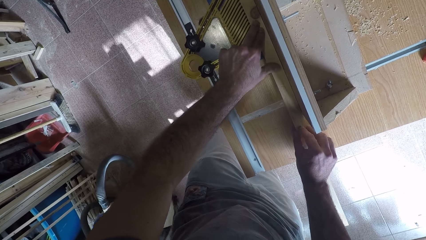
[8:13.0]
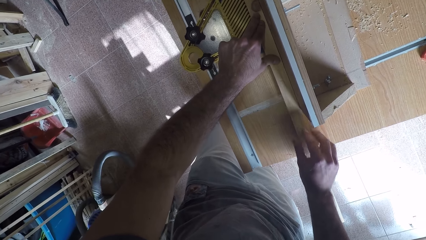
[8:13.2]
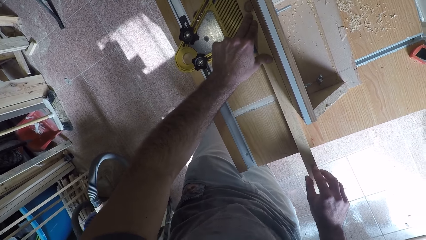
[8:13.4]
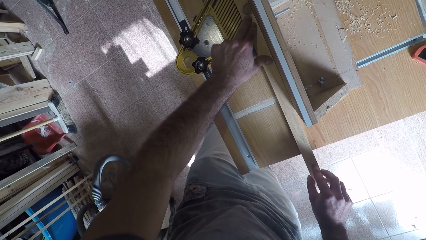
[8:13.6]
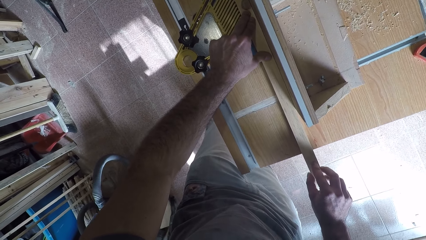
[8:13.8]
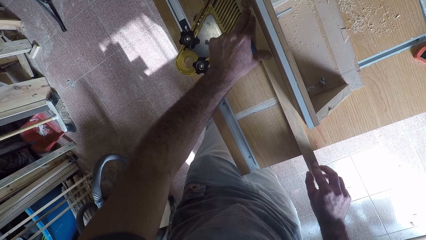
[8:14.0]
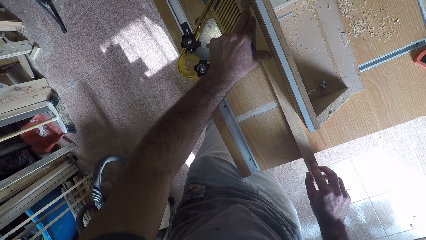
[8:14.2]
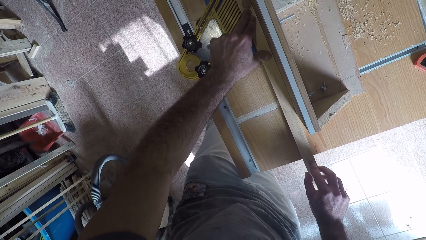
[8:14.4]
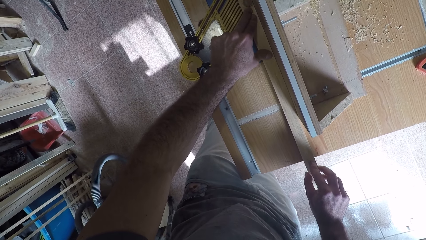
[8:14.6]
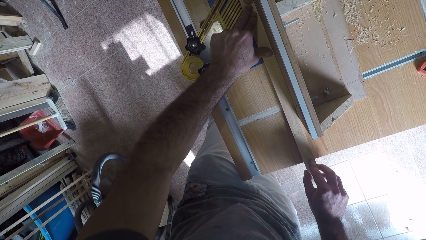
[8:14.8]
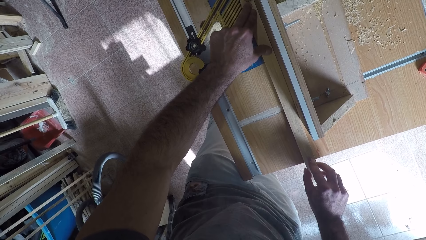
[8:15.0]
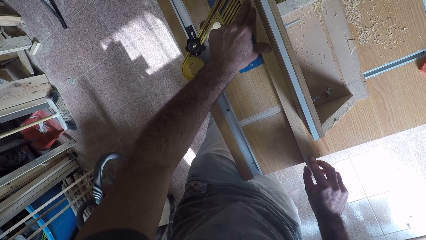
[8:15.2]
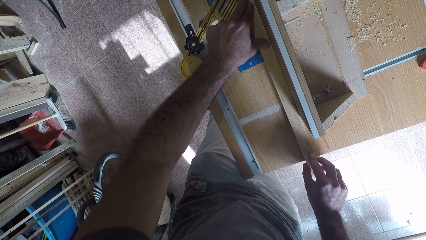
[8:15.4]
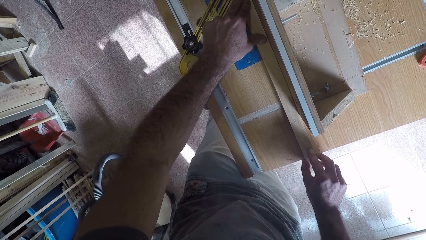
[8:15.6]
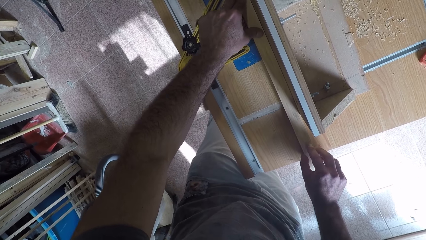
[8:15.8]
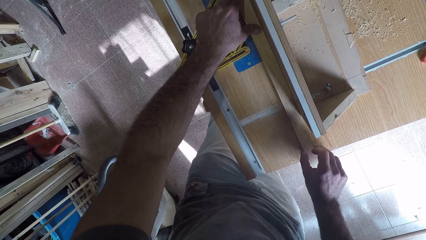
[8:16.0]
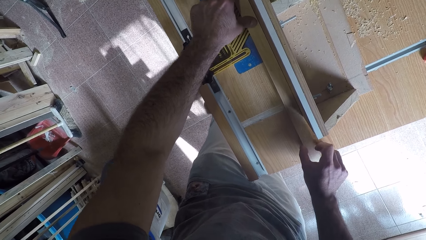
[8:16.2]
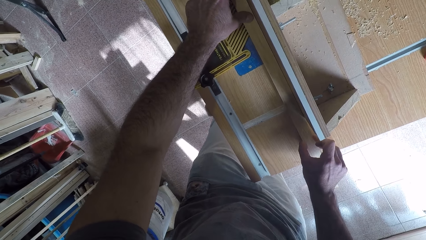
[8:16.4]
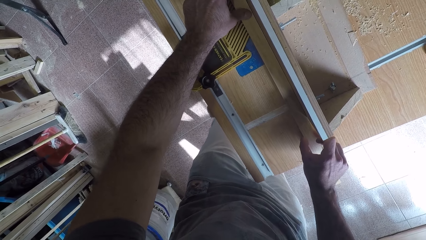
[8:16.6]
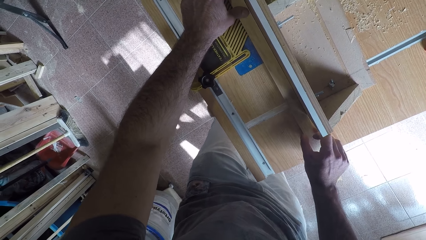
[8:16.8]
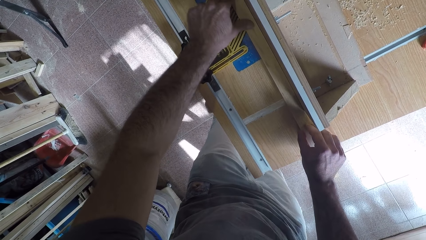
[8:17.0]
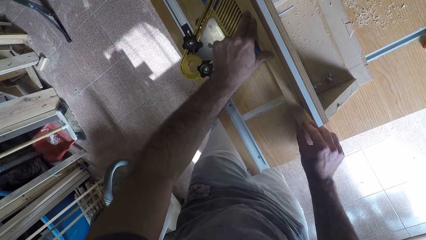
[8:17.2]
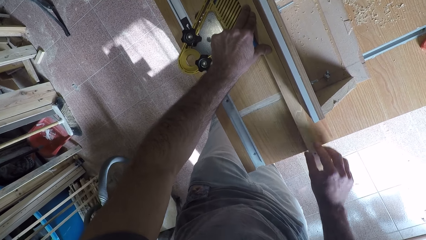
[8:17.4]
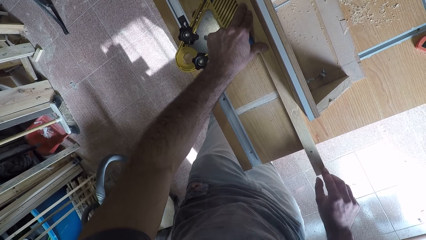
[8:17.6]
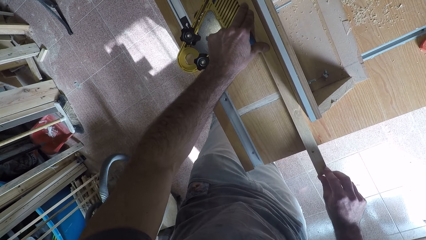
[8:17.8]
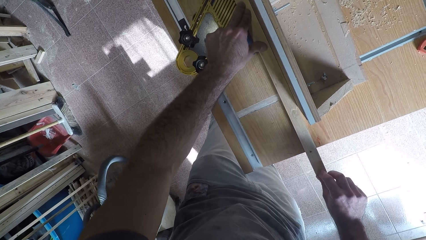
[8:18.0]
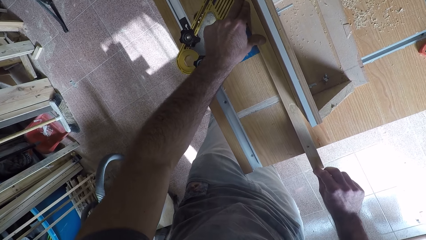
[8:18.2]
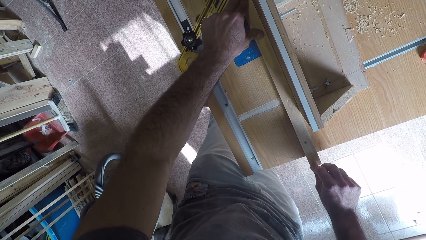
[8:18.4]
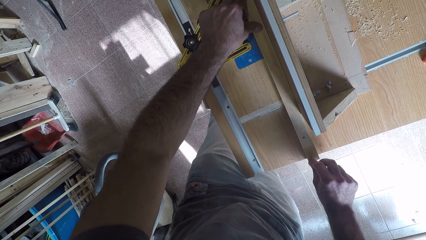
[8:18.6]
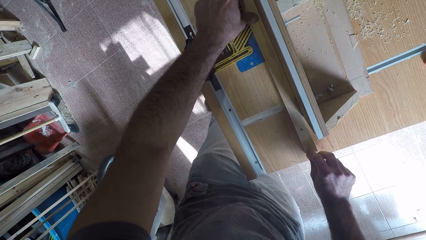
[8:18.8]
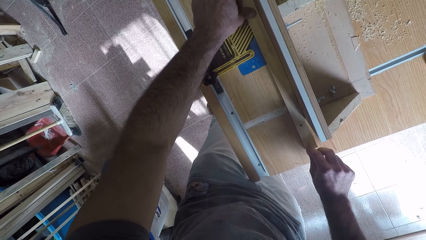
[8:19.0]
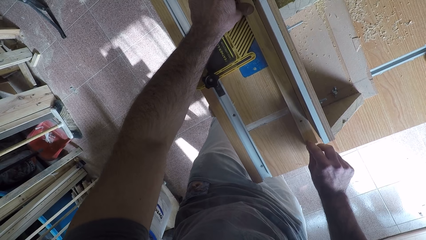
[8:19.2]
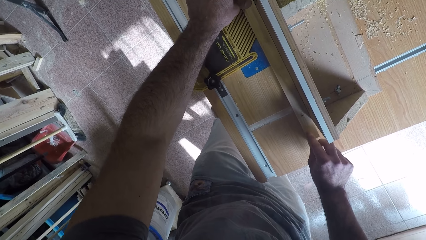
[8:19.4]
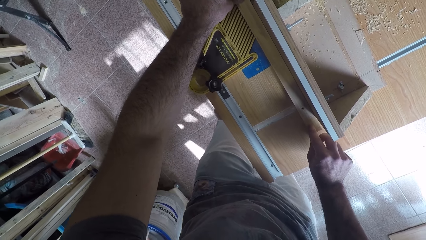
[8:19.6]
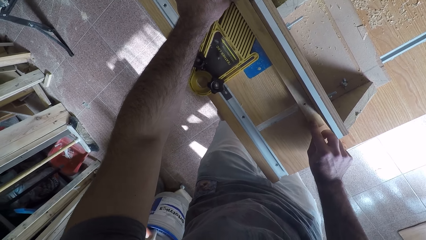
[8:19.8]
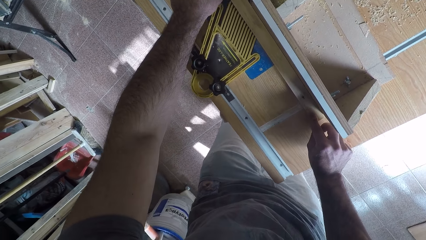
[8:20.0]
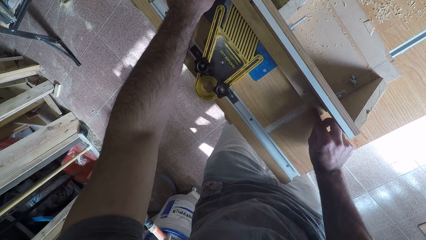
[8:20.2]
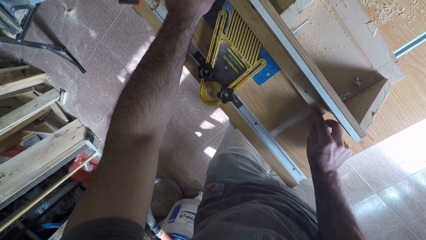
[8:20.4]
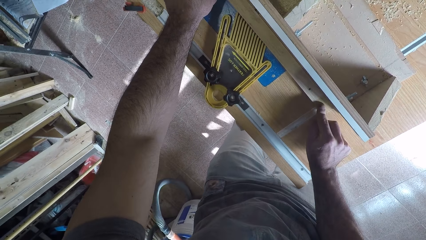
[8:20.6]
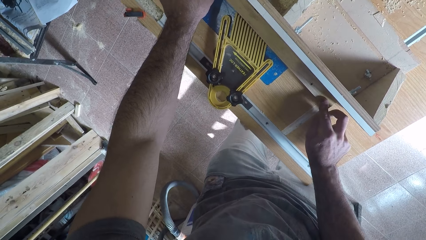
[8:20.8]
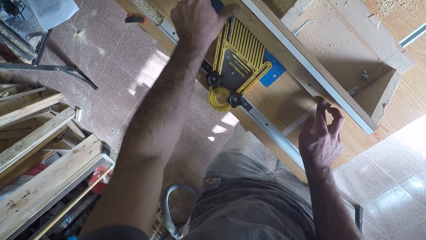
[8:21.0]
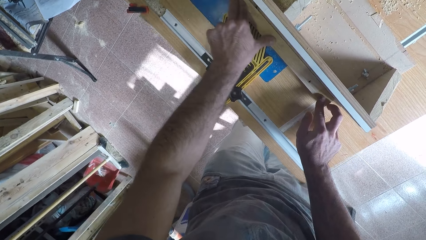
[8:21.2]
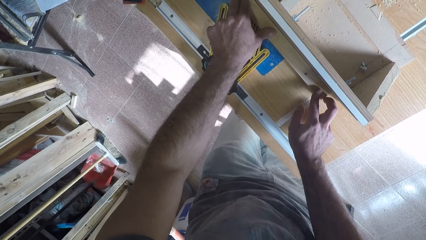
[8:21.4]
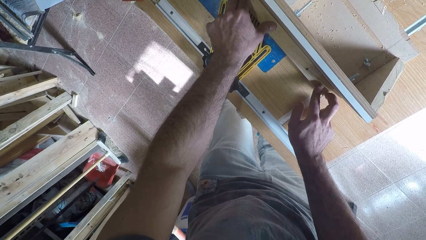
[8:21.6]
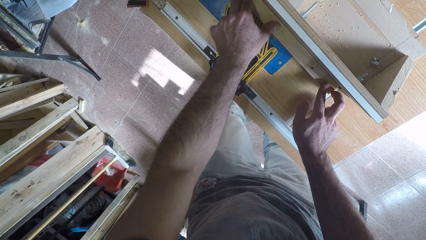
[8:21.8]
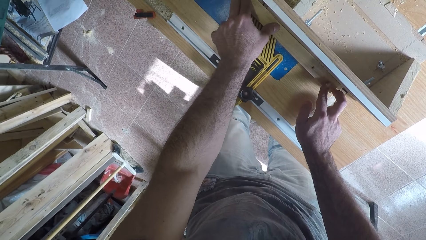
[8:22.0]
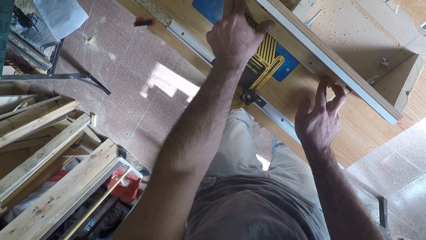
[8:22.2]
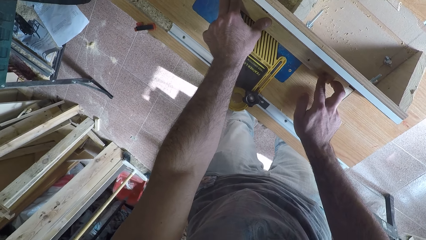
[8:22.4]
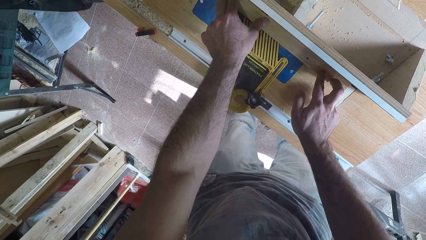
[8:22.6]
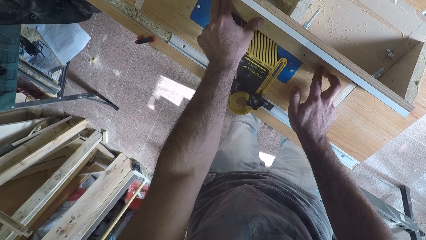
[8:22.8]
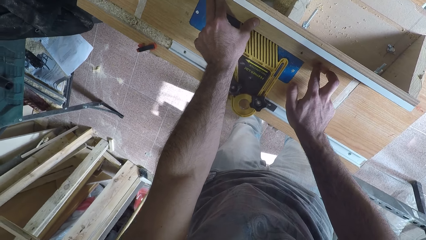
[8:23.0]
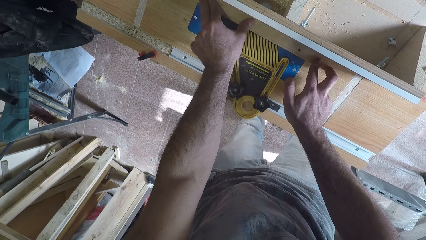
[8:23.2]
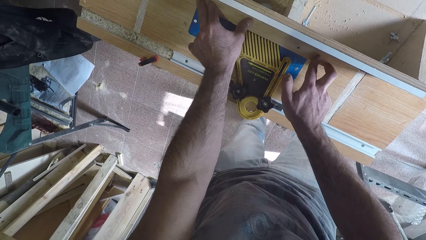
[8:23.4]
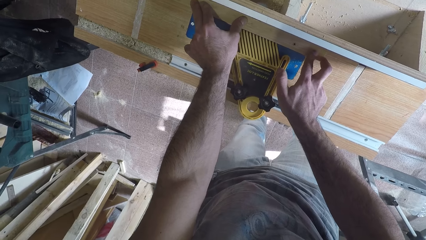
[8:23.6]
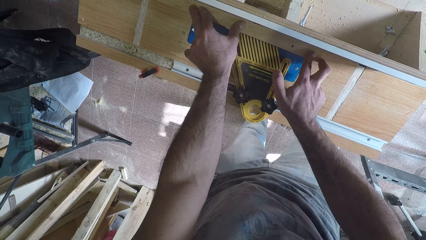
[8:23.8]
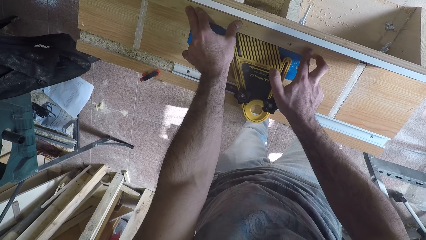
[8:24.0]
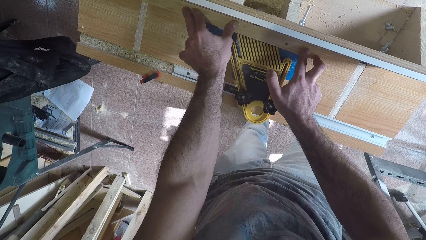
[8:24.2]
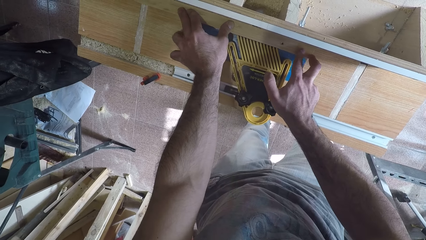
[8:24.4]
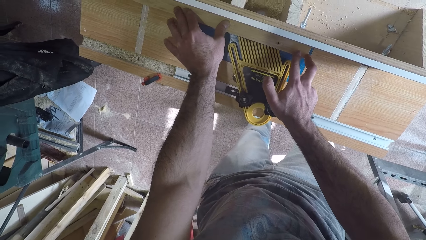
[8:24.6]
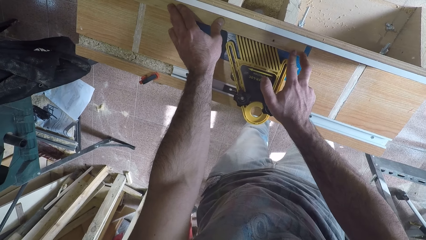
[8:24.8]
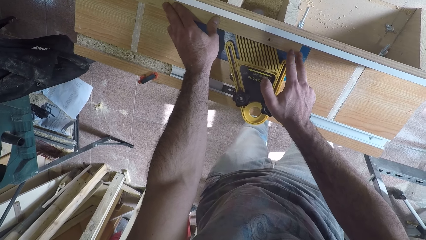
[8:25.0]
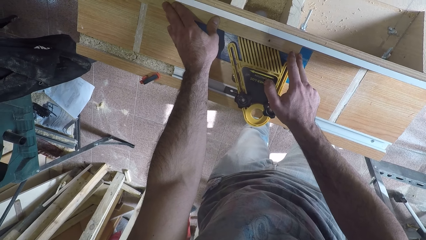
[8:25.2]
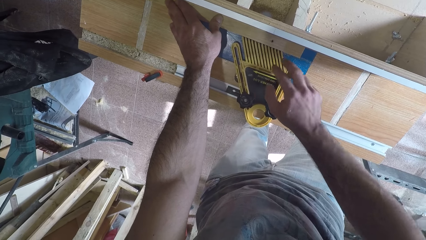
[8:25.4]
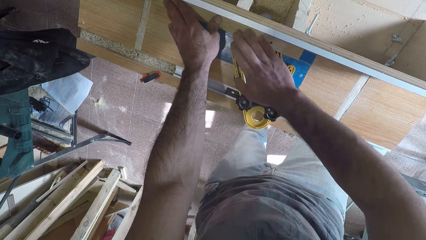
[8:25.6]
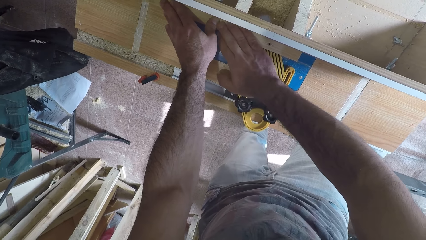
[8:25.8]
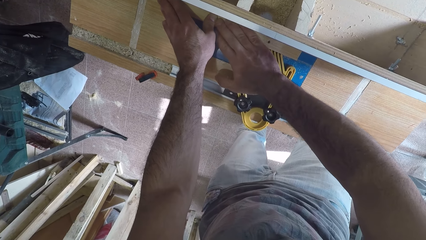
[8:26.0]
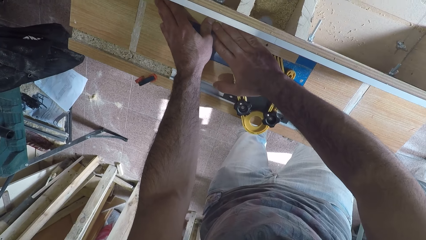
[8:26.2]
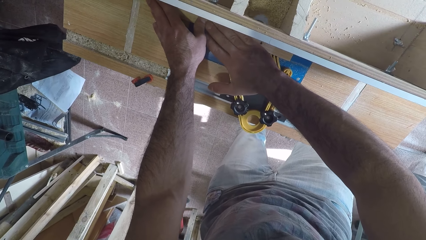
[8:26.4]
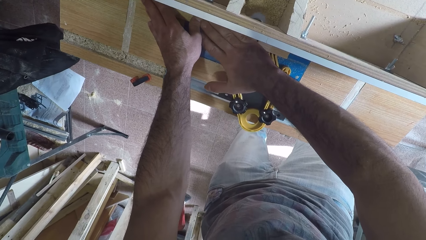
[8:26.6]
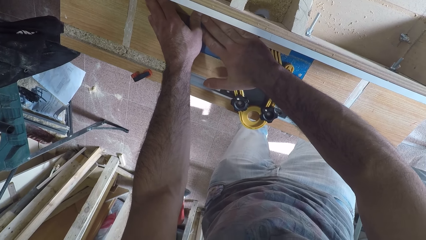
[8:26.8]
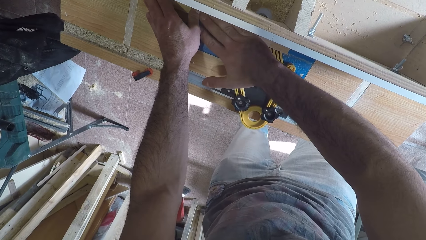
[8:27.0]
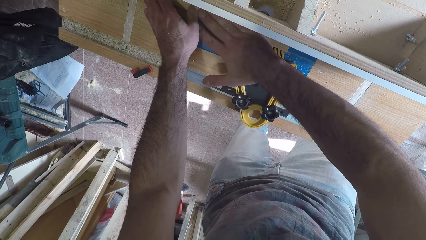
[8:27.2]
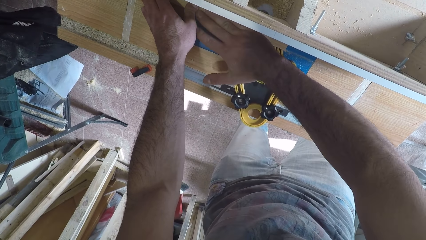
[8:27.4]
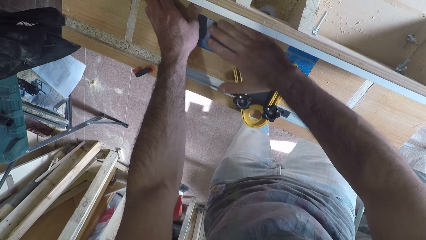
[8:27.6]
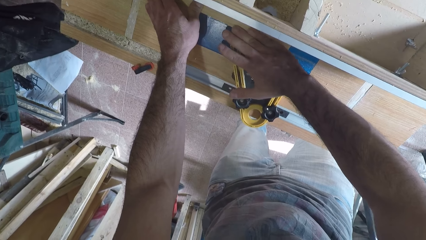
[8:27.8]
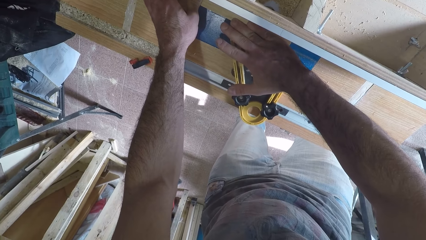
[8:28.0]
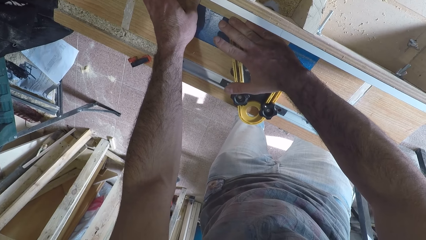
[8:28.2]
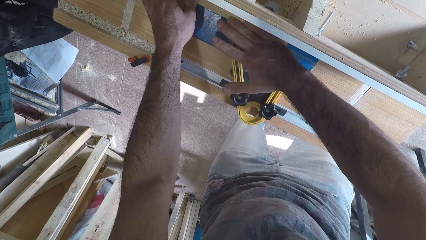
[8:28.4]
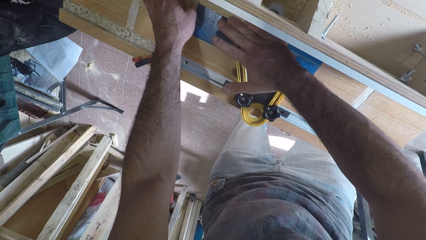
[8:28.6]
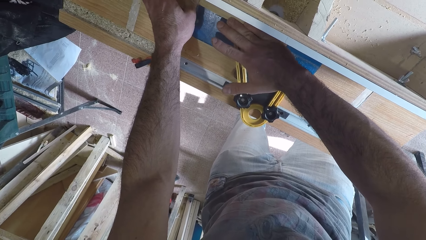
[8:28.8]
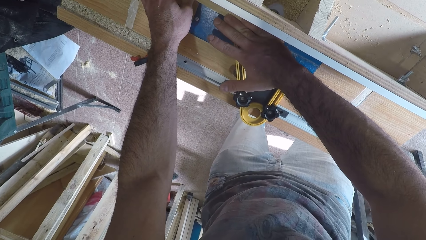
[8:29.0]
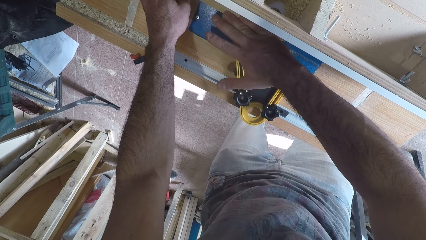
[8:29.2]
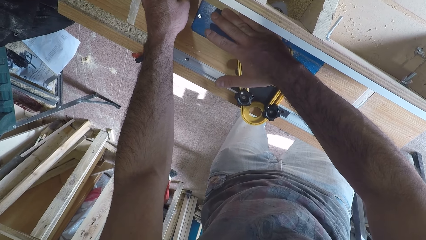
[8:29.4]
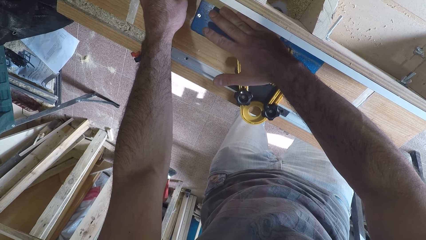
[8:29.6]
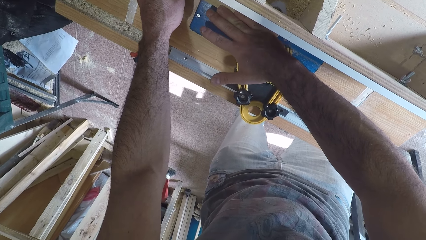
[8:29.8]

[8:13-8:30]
The camera wearer moves his hand along the wood. He moves the other hand. He moves his hand along the wood. He moves his hand along the wood again. He moves the other hand. He moves his hand along the wood. He unfolds his fingers. He places his hand on another part of the wood. He moves his hands along the wood.
